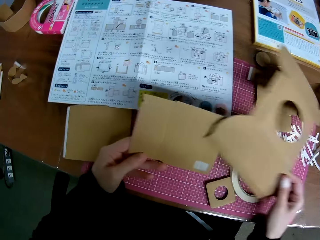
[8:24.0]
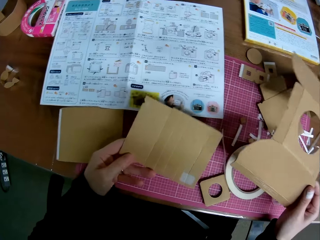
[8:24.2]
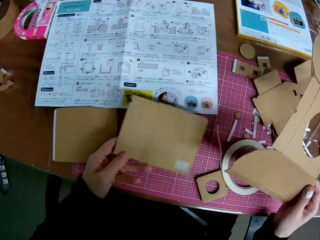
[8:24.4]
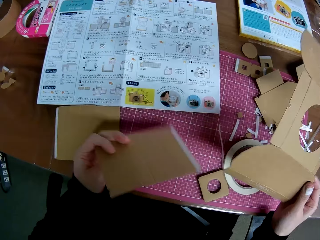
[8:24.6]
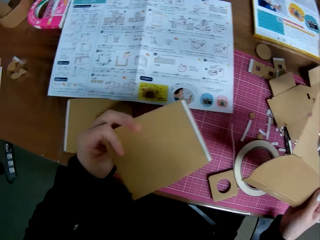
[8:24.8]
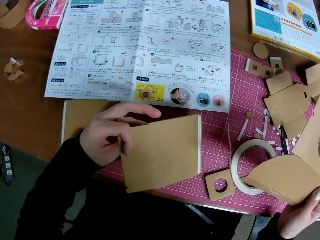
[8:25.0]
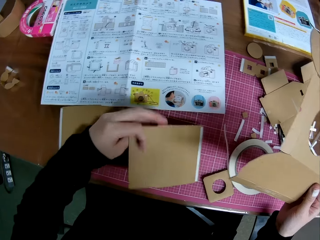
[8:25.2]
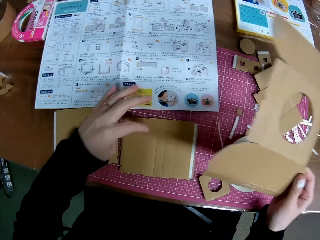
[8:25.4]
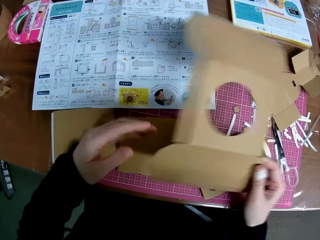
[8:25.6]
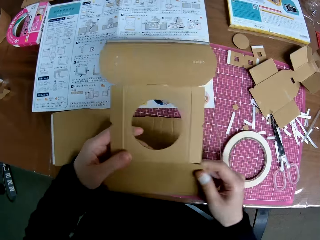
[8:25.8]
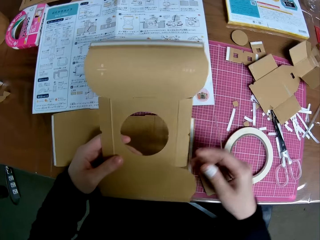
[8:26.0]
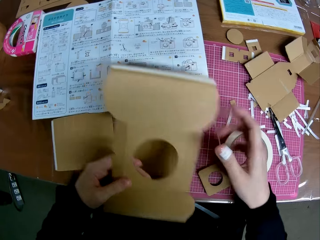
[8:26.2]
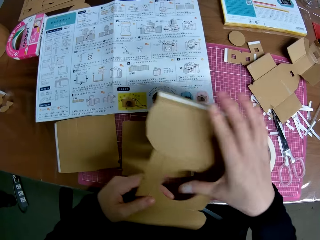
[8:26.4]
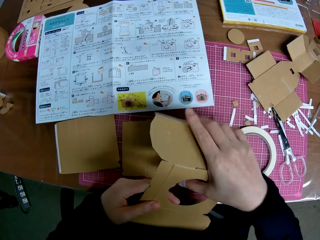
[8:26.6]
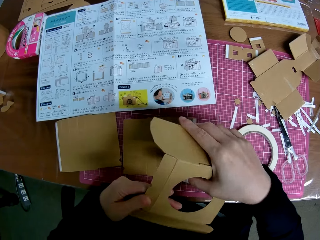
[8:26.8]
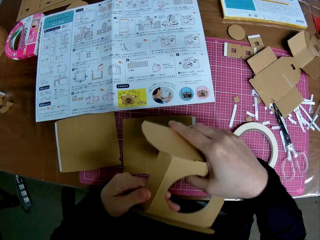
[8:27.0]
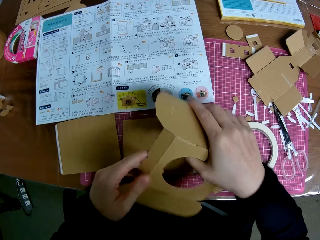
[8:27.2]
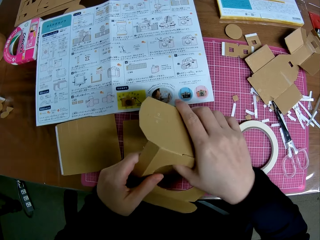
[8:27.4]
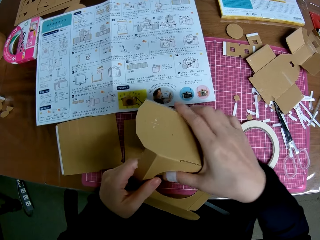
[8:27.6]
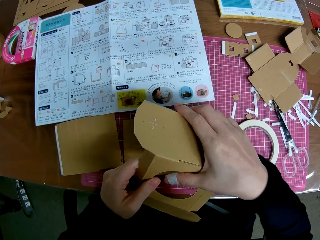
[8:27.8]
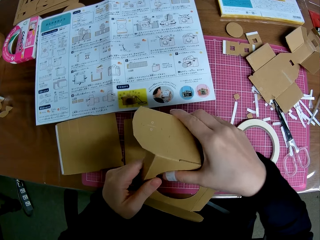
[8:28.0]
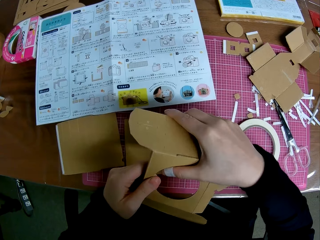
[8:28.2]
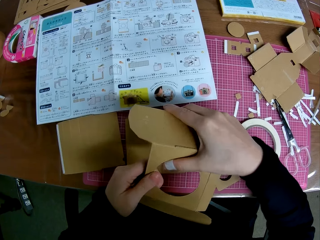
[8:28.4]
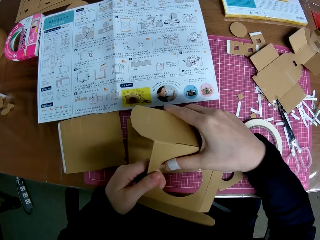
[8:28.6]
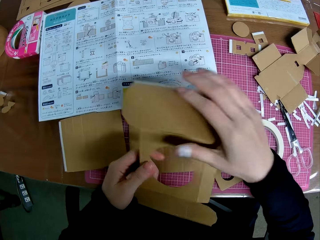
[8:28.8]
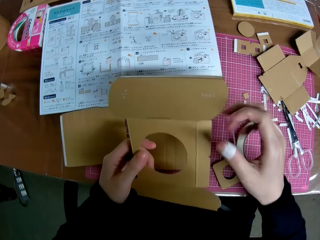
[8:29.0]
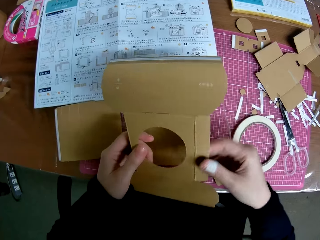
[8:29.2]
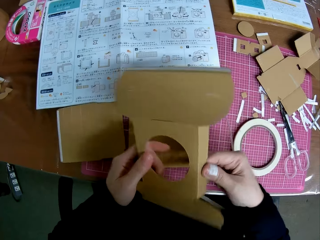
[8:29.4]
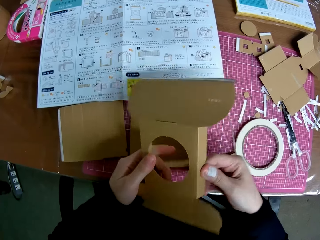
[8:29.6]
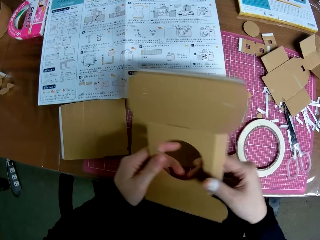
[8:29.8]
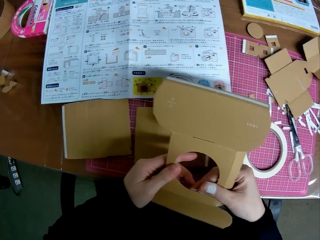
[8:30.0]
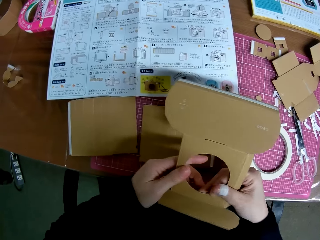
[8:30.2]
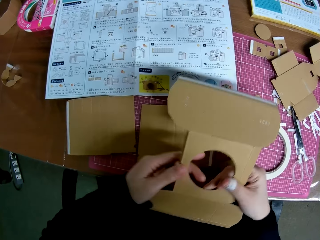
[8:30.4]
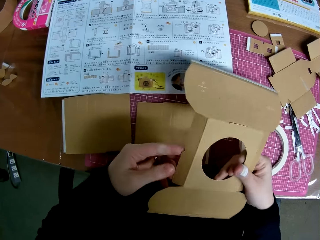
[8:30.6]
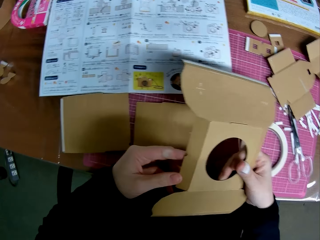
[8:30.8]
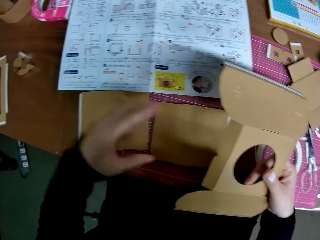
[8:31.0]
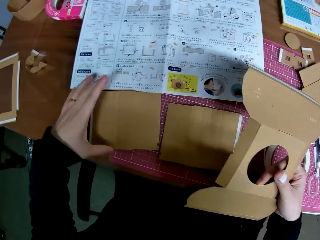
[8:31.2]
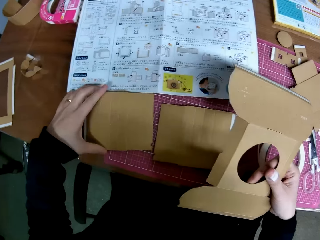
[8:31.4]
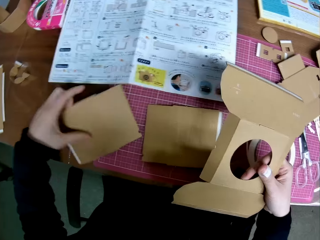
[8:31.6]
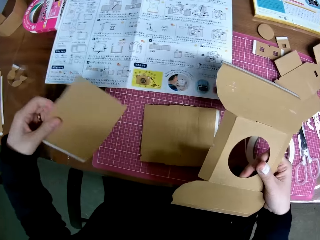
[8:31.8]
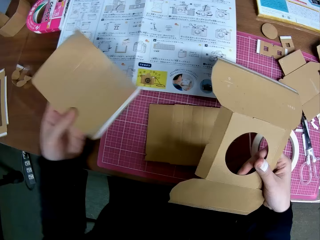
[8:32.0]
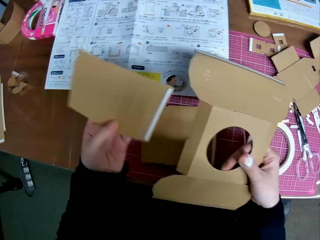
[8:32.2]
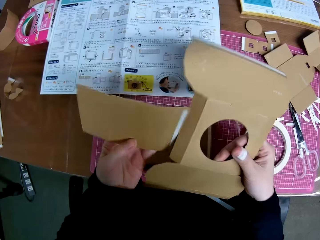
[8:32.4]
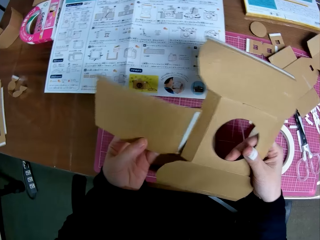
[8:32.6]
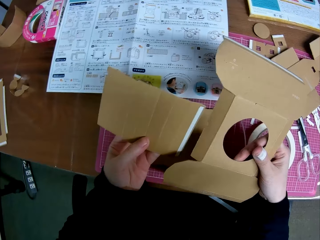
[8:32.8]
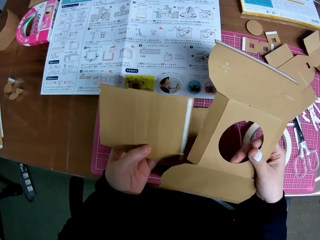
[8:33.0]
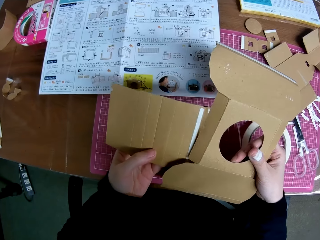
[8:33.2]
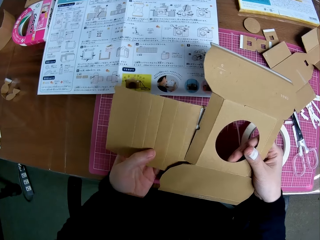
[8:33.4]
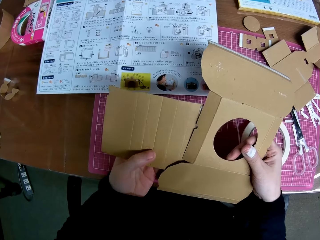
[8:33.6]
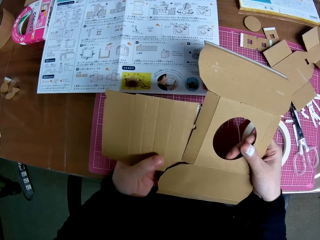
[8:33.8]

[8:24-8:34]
The camera wearer turns the piece of paper mechanical model or crafting paper in his left hand. He drops the piece of paper mechanical model in his left hand on the table. He holds the crafting paper. He handles the piece of paper mechanical model in his right hand with both hands. He folds the crafting paper. He moves his hands. He folds the crafting paper. He holds the crafting paper. He picks up the piece of paper mechanical model from the table with his left hand.

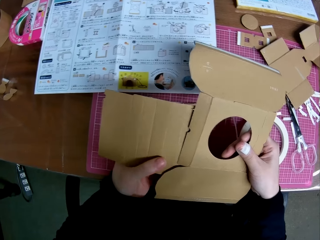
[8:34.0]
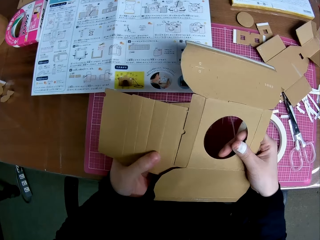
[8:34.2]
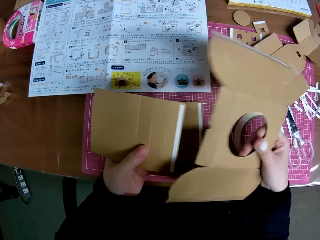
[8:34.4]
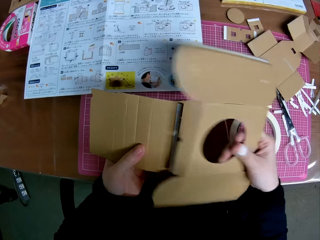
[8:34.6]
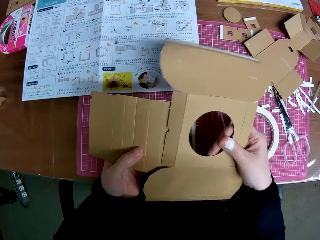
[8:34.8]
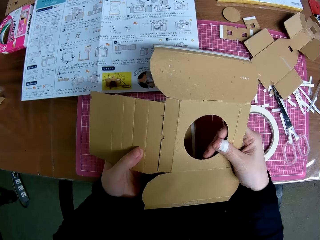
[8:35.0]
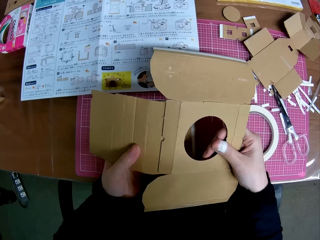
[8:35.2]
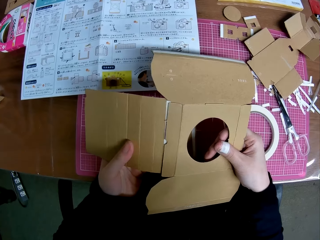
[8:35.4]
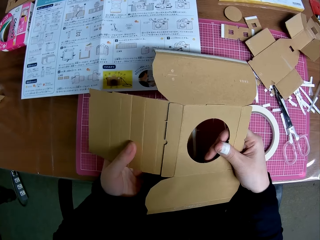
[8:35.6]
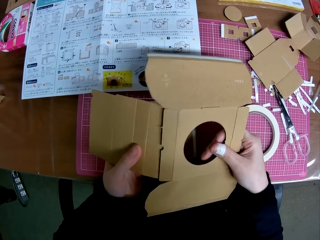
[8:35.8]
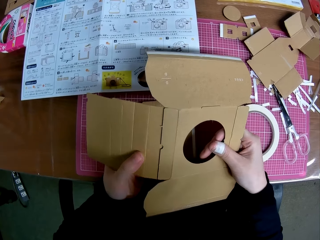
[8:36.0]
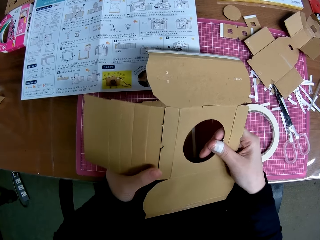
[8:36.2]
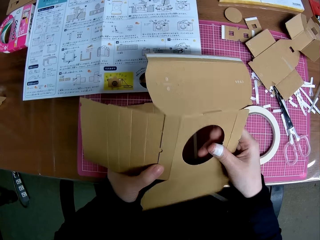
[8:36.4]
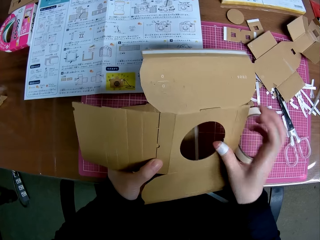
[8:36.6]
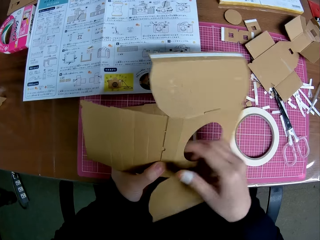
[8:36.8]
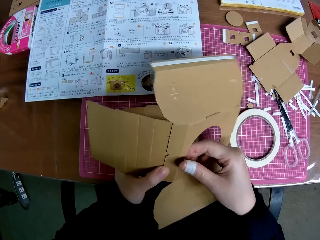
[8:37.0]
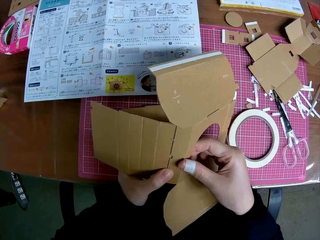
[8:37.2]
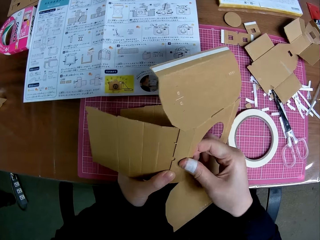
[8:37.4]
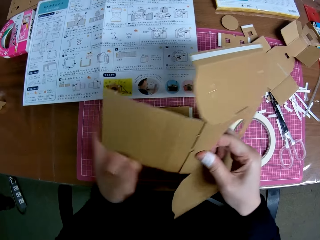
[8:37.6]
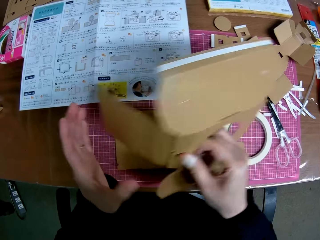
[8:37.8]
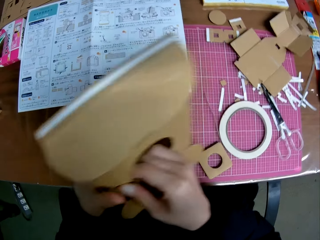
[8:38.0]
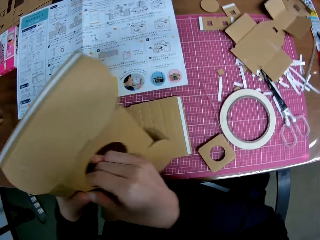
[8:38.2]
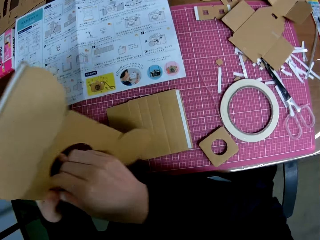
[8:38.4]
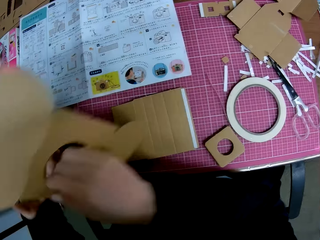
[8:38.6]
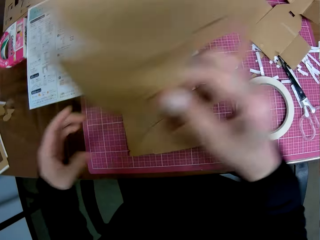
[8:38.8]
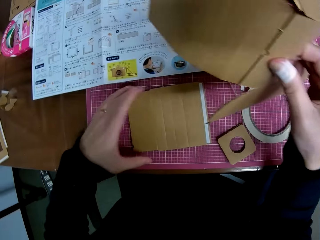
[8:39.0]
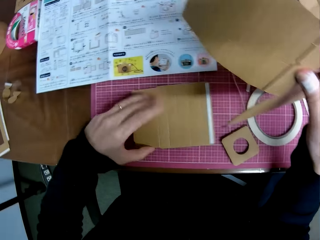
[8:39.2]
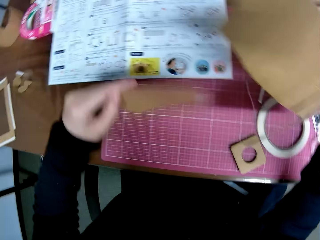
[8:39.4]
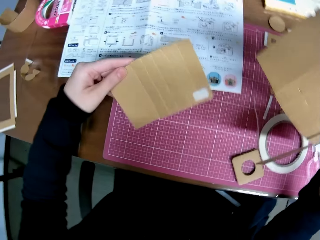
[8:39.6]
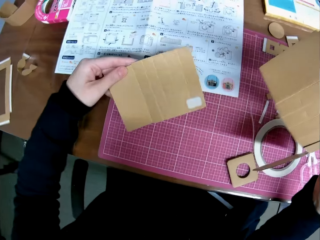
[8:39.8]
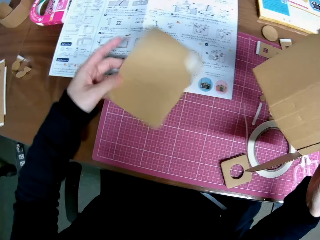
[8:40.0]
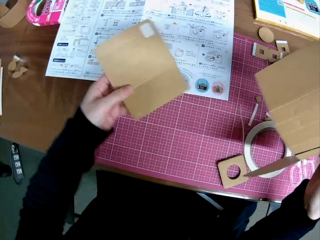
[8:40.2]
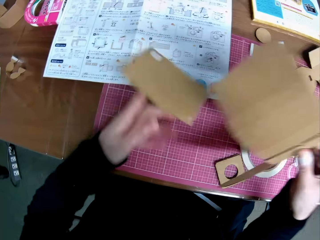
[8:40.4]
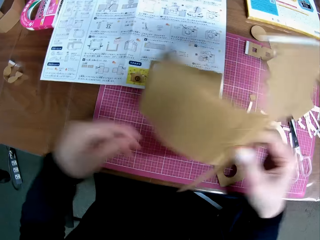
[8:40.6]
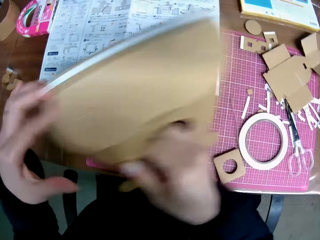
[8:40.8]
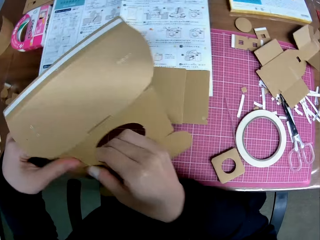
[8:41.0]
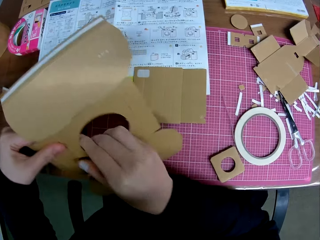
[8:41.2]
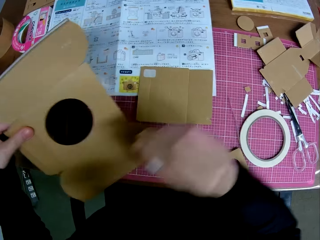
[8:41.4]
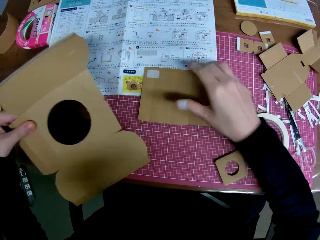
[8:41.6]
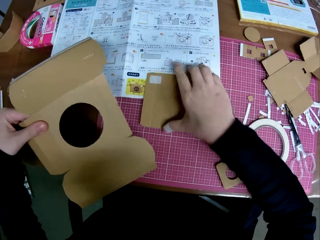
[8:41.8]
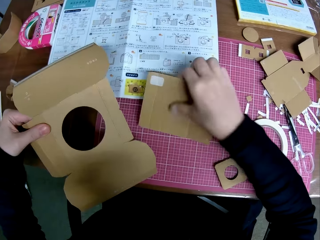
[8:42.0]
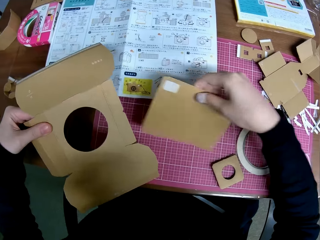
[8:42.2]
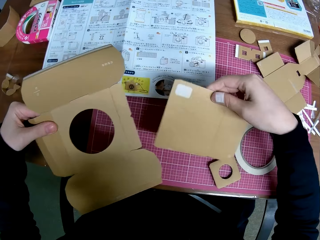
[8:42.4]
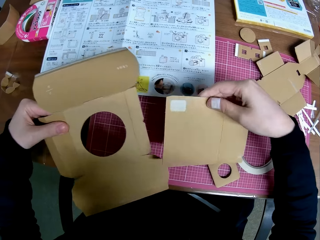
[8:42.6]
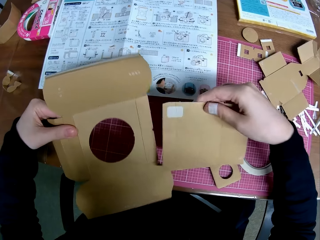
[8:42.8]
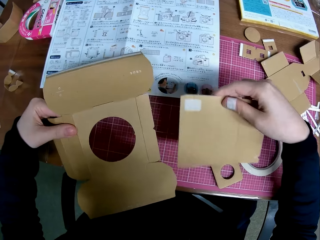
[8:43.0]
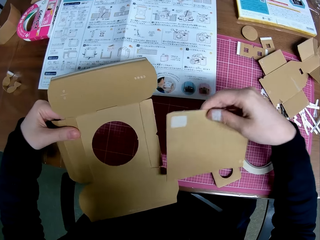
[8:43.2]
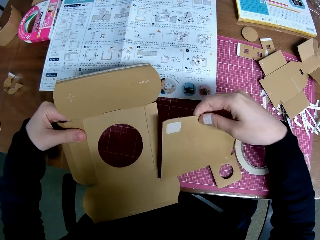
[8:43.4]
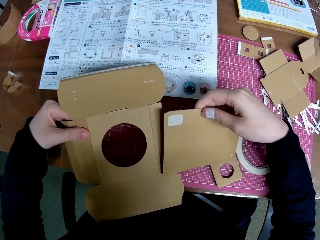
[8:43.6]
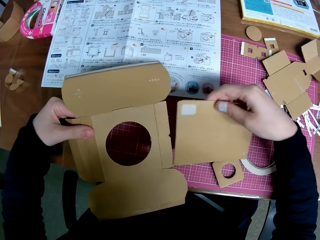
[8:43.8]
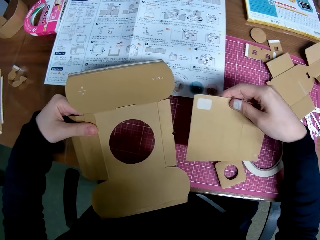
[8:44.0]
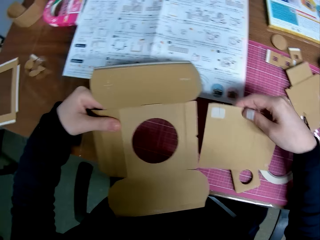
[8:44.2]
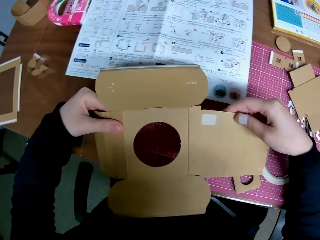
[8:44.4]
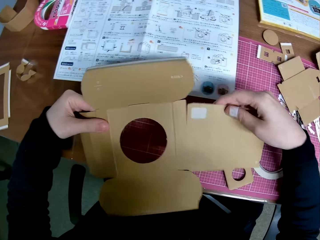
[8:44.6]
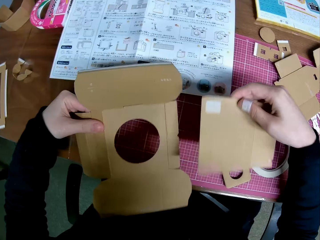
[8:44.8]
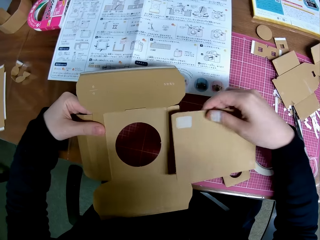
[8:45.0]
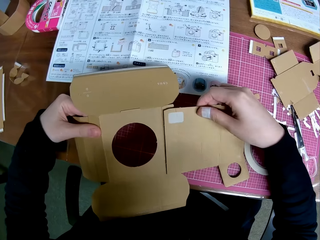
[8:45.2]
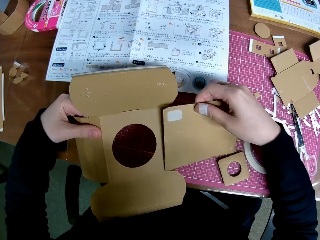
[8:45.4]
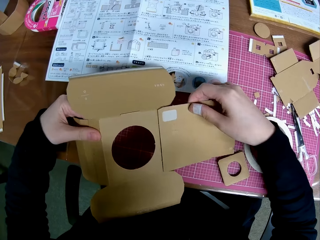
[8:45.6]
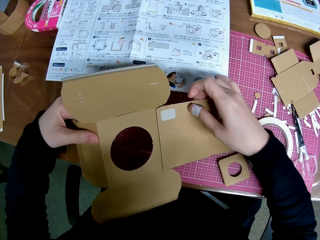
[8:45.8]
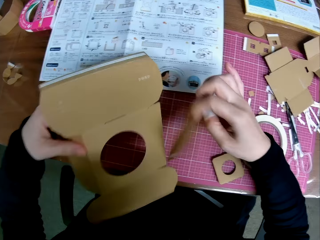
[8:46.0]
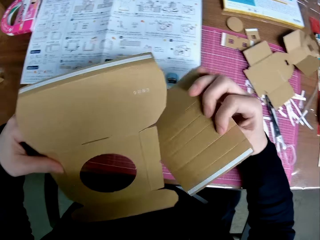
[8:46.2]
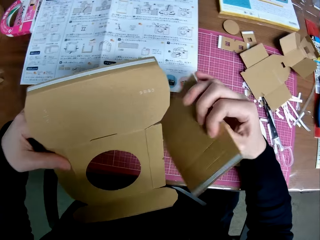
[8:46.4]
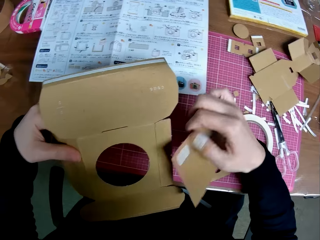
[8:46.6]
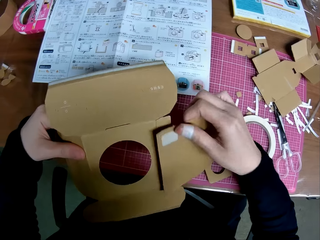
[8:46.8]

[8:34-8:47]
The camera wearer places the piece of paper mechanical model or crafting paper in his right hand on the piece of paper mechanical model in his left hand. He moves his left hand and holds the crafting paper. He folds the crafting paper. He brings the crafting papers together. He holds the crafting paper. He holds the pieces of paper mechanical model in his right hand. He picks up the piece of paper mechanical model from the table with his left hand. He turns the crafting paper. He turns the crafting paper again. He drops the piece of paper mechanical model in his left hand on the table. He passes the piece of paper mechanical model in his right hand to his left hand. He holds the crafting paper. He picks up the piece of paper mechanical model from the table with his right hand. He turns the crafting paper. He places the piece of paper mechanical model in his right hand on the piece of paper mechanical model in his left hand.
